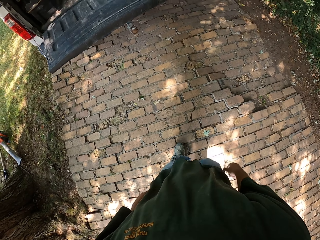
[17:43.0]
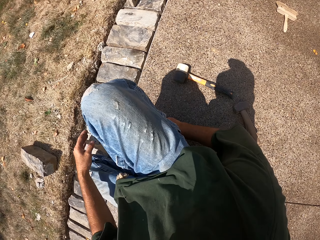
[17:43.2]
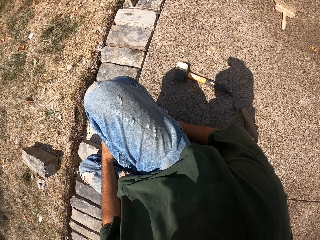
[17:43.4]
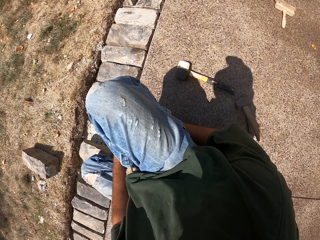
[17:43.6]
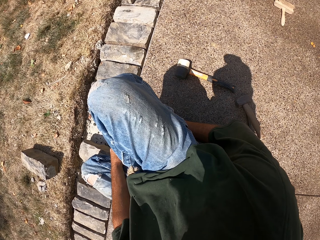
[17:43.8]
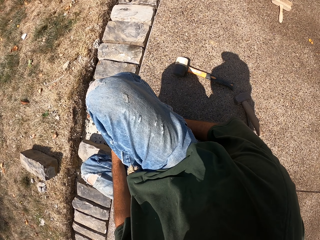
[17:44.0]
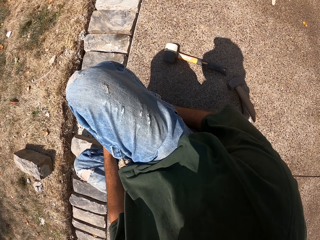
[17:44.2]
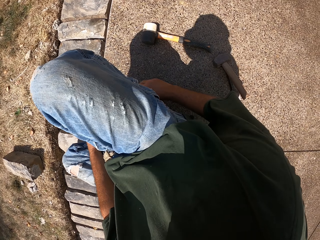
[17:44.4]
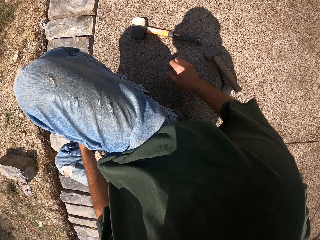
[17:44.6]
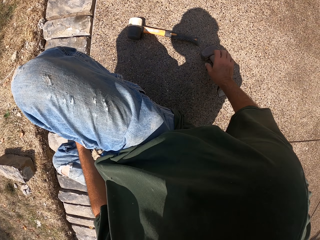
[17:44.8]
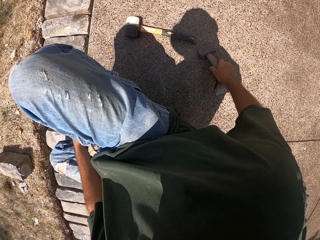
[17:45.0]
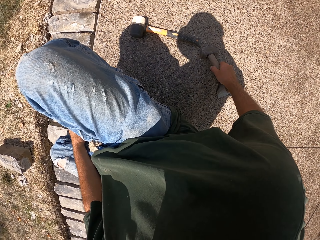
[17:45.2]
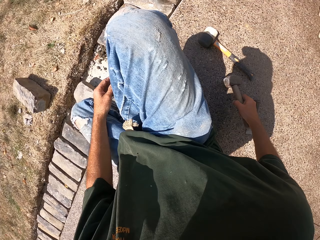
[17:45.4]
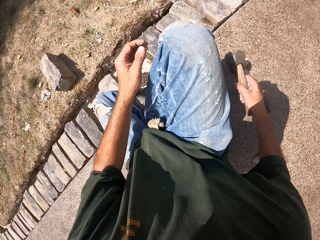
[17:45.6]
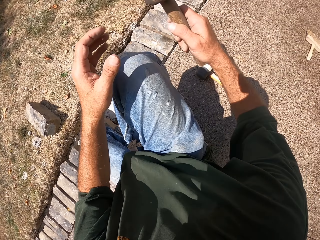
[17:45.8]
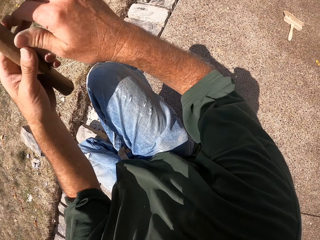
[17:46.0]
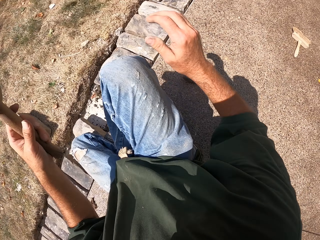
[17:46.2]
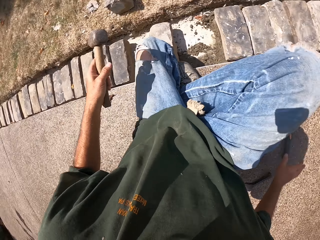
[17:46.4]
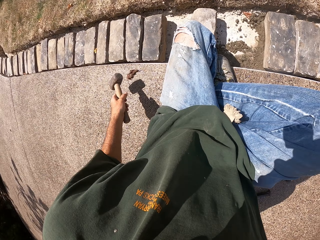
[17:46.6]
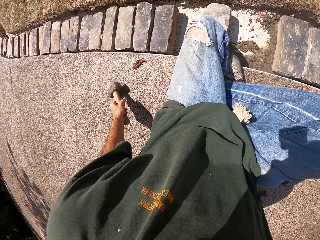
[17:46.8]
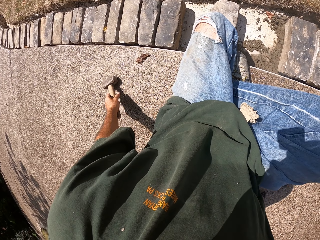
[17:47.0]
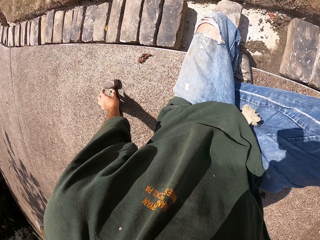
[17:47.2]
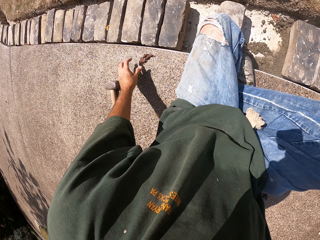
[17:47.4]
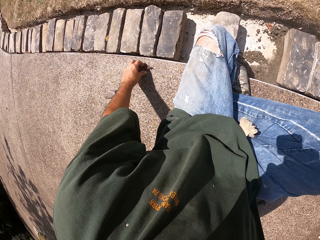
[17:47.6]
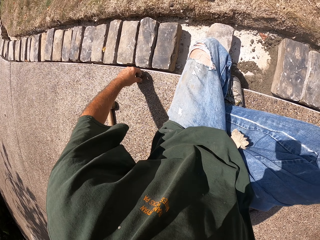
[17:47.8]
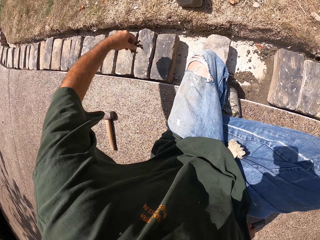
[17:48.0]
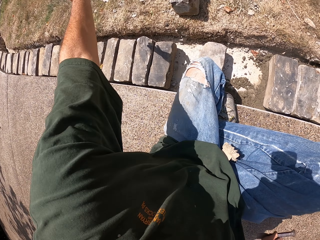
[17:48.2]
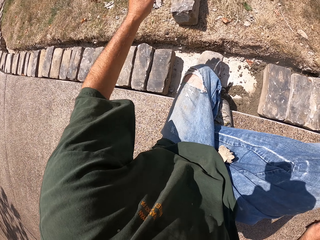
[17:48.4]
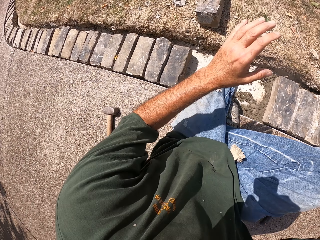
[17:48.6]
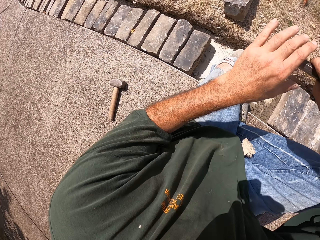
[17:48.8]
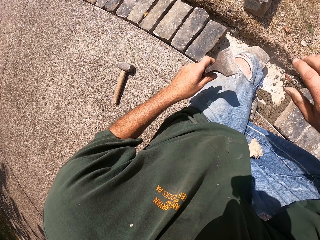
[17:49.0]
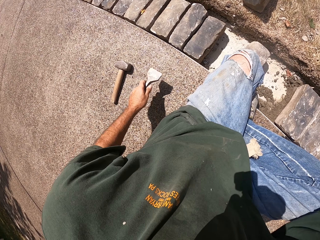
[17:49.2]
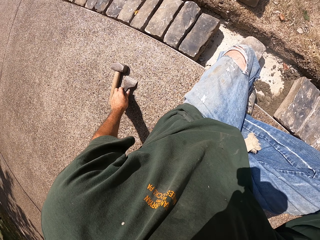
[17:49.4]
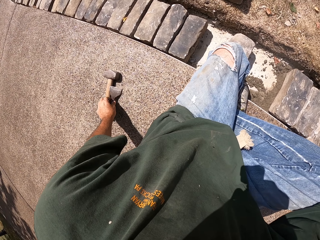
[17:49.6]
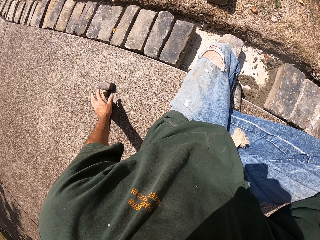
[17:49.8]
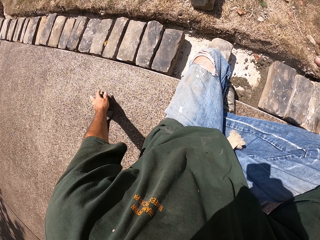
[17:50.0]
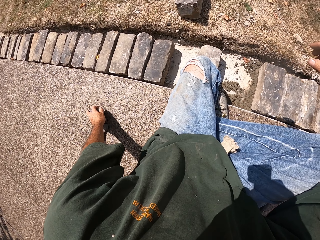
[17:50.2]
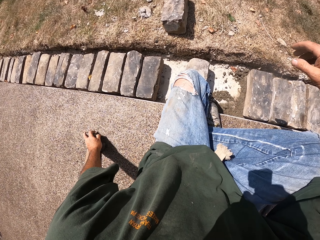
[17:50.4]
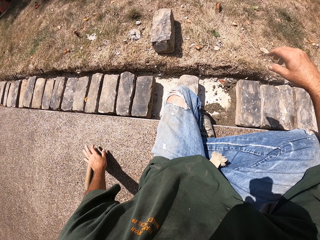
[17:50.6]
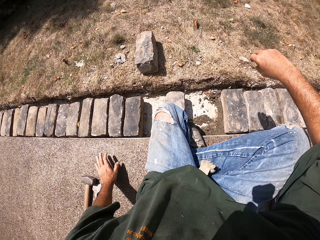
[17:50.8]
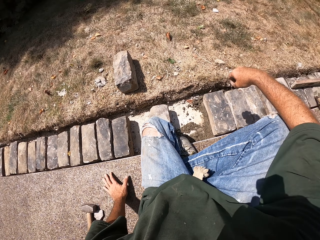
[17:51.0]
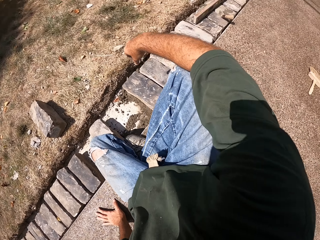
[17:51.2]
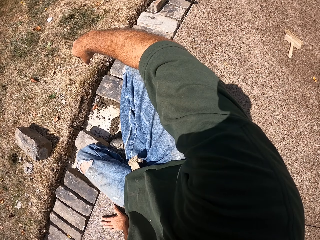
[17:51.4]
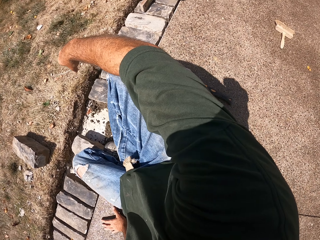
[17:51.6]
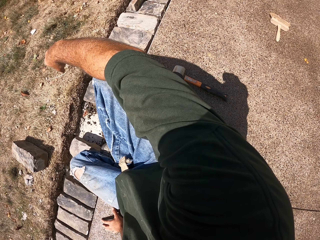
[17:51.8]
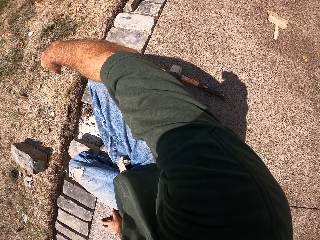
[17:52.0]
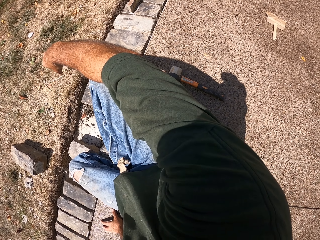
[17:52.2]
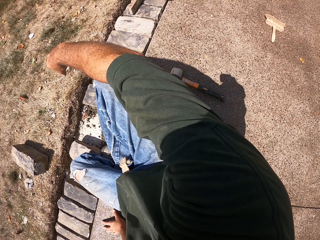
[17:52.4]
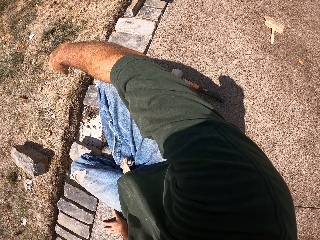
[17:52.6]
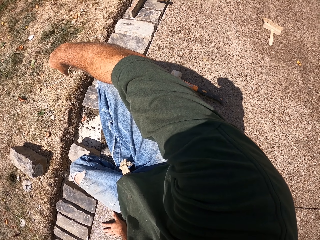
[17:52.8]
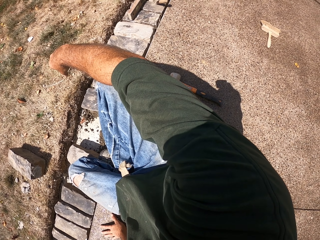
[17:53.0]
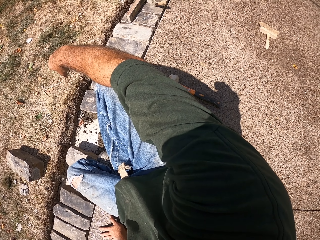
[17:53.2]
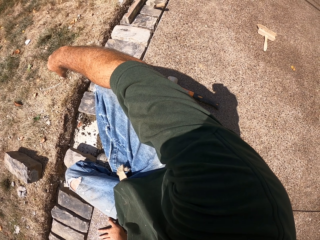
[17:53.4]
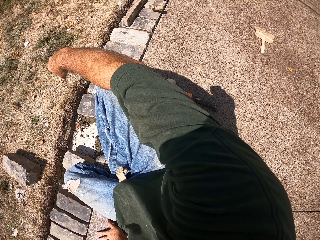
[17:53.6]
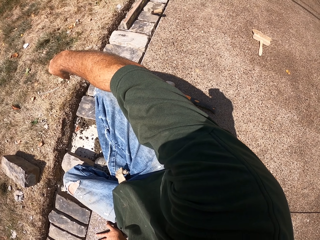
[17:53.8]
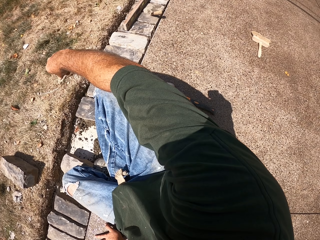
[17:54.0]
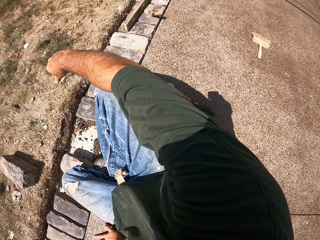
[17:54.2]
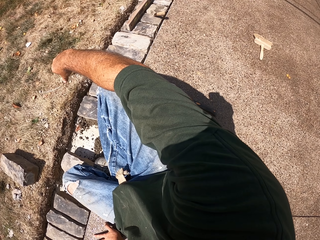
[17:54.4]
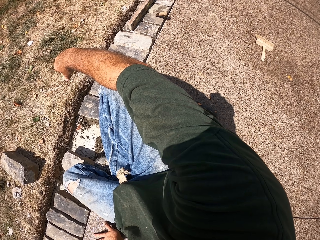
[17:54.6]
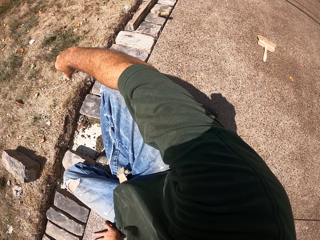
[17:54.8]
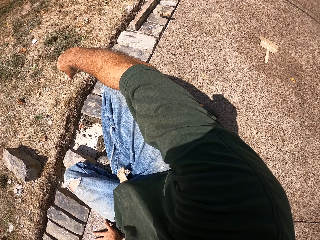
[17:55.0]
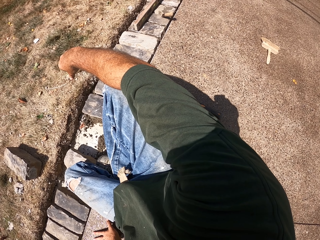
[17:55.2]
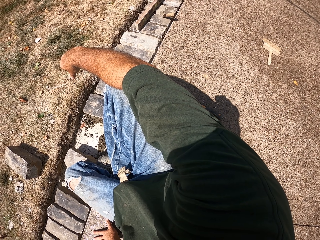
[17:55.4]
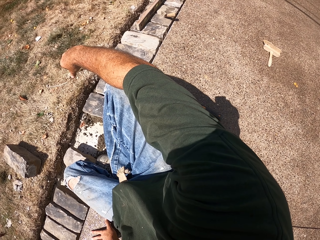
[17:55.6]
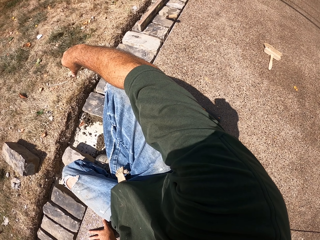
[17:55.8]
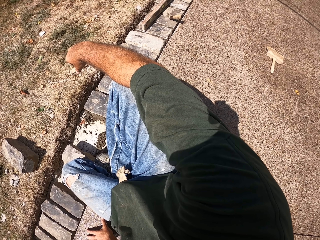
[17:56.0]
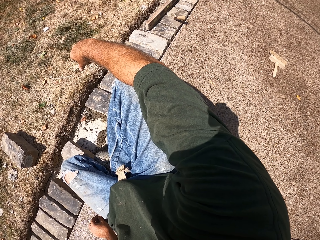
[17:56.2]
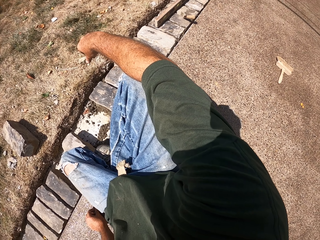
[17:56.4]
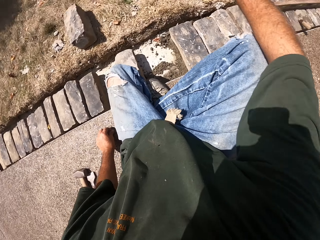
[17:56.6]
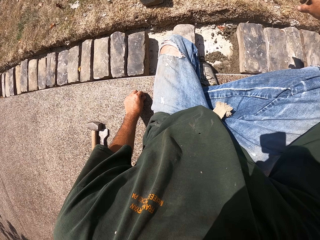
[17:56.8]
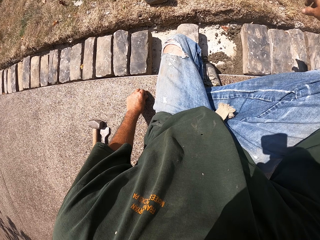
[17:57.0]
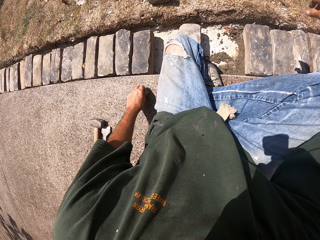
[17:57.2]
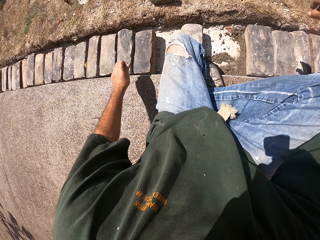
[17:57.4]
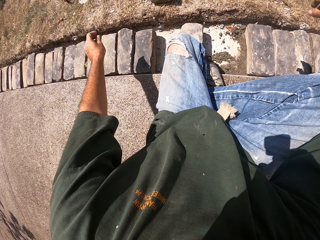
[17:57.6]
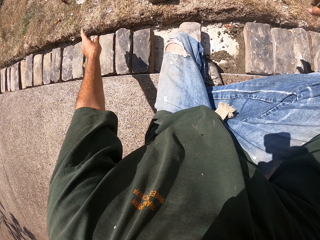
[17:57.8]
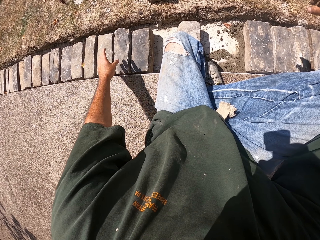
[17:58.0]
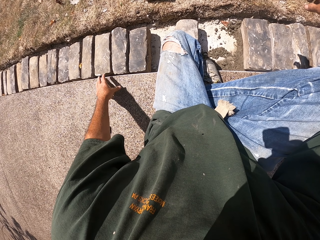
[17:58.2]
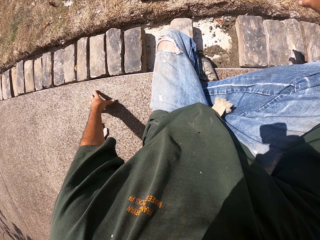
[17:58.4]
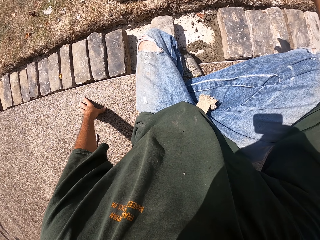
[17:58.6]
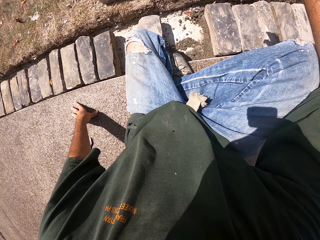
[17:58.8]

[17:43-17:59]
The camera wearer takes a mallet. They put the mallet aside. They throw a stone away. They put a chisel on the ground. They look around the compound.

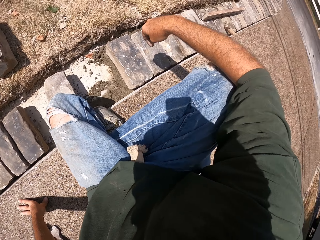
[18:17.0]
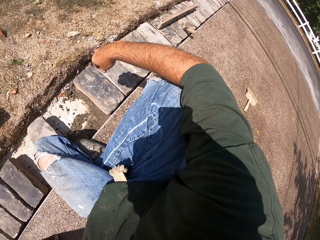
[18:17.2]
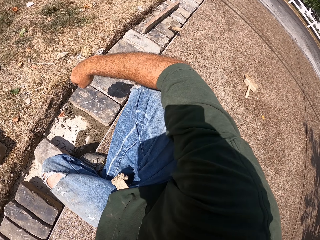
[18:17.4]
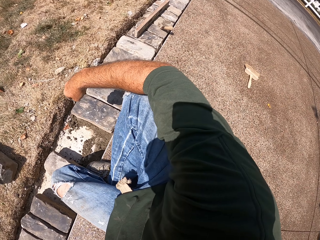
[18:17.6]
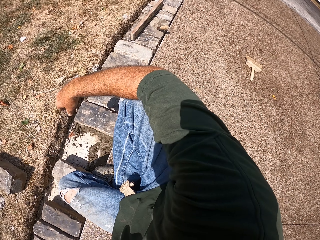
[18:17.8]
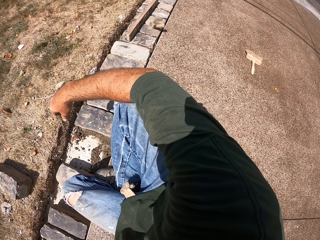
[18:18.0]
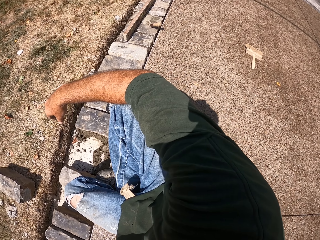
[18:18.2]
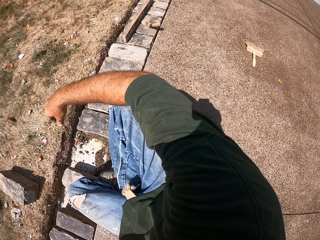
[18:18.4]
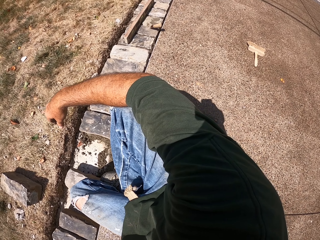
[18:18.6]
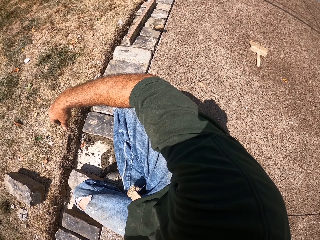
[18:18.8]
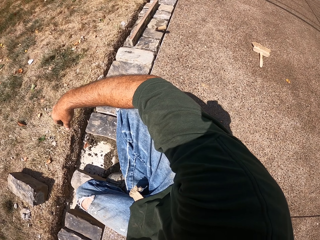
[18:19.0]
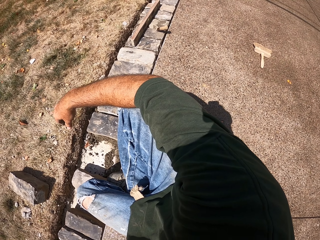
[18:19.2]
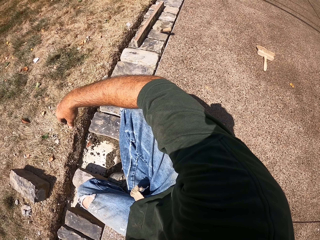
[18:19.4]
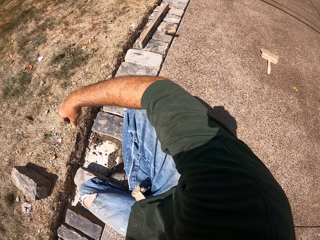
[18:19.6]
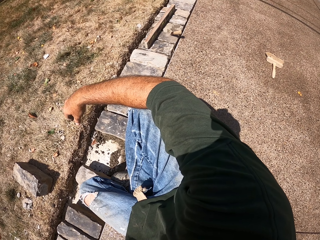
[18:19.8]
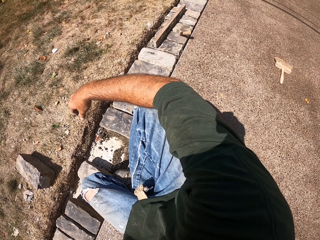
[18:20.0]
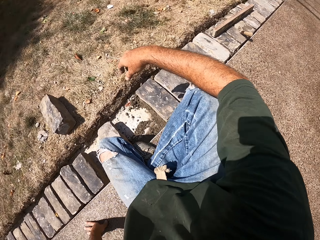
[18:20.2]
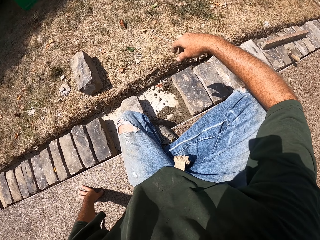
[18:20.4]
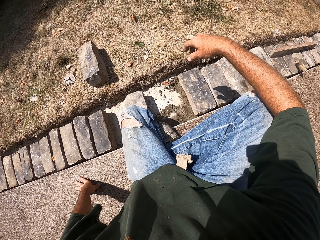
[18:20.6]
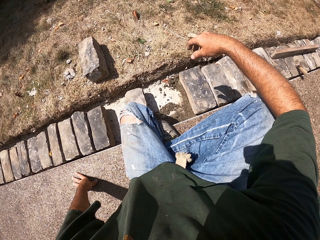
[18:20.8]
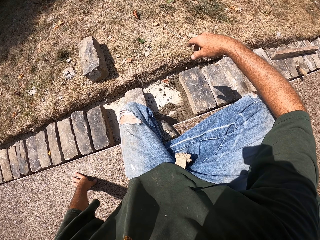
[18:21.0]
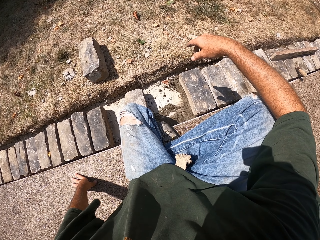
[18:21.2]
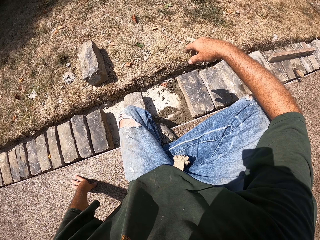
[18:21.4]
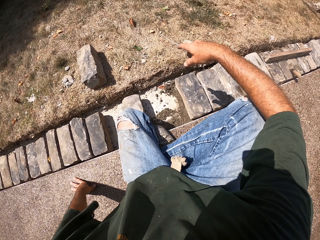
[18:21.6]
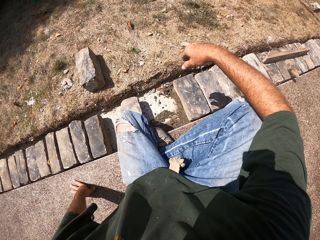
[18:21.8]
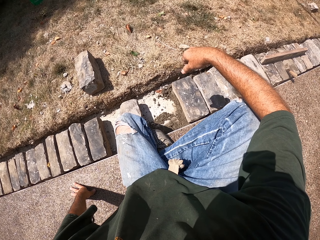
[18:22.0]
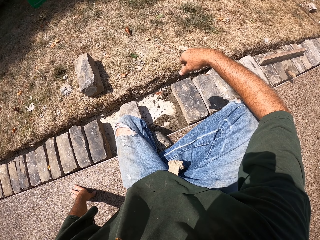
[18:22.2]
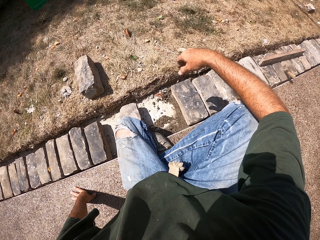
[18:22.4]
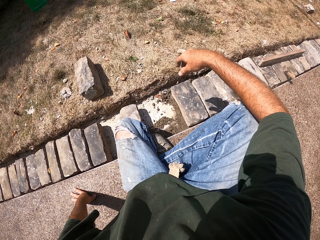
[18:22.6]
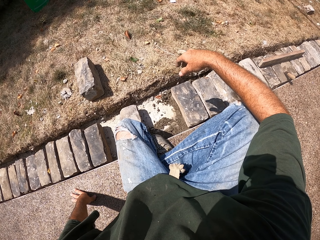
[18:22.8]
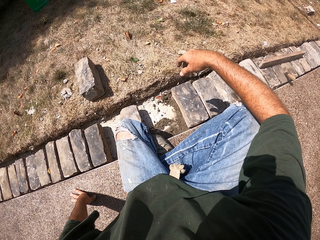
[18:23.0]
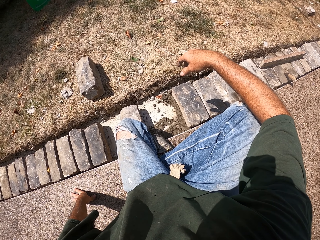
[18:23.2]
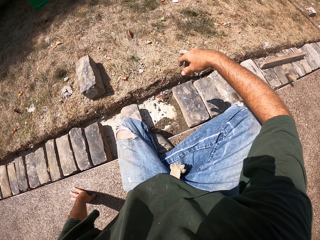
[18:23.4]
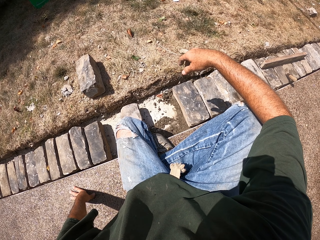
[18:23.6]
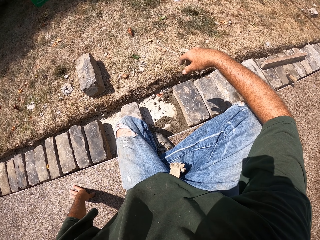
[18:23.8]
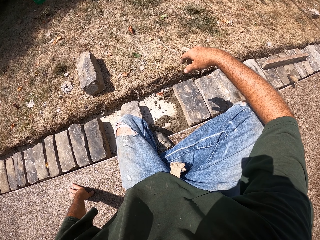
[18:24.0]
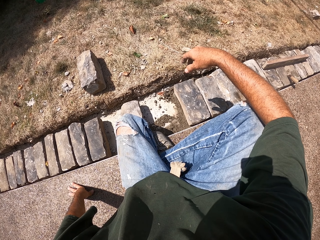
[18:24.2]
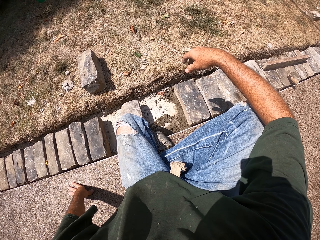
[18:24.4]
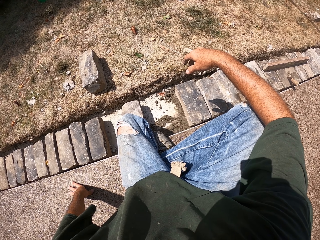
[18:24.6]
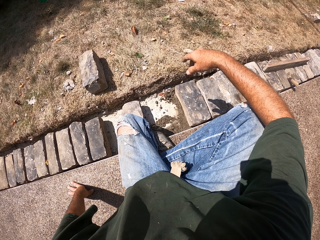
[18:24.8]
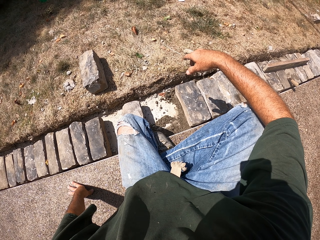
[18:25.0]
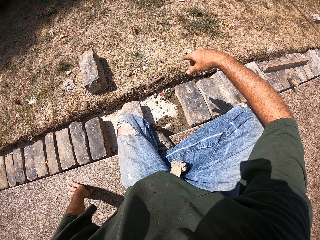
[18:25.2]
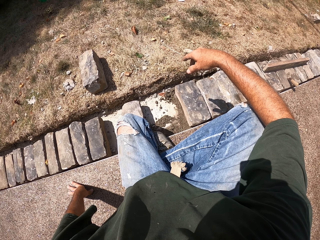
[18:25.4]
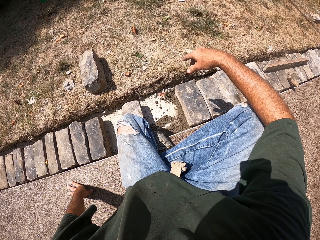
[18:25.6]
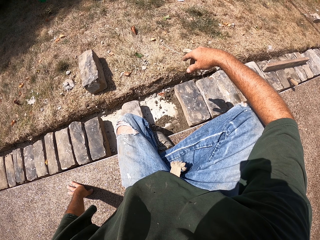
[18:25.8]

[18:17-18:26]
The camera wearer looks around the compound.
